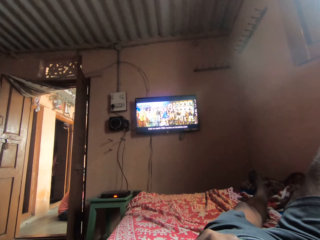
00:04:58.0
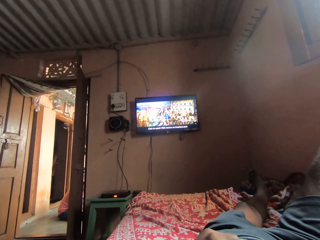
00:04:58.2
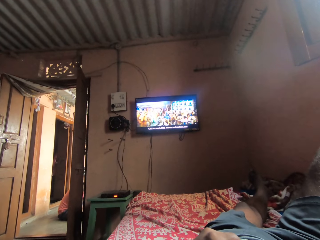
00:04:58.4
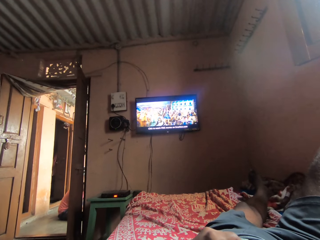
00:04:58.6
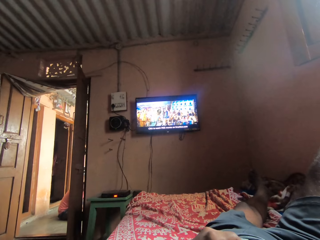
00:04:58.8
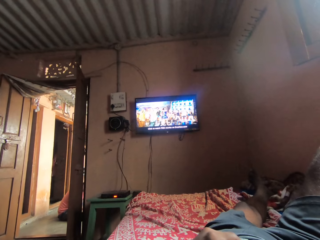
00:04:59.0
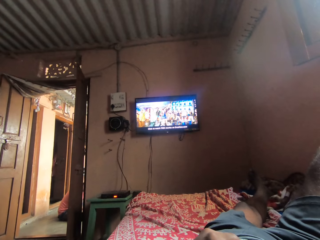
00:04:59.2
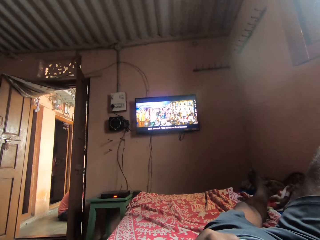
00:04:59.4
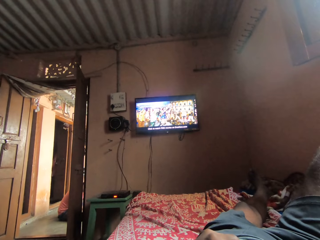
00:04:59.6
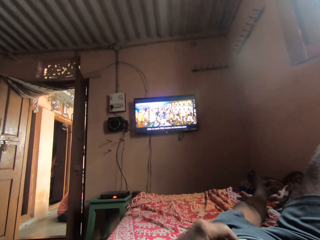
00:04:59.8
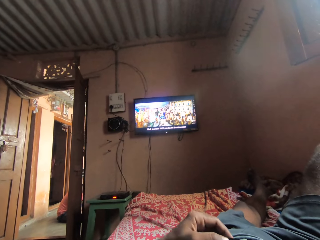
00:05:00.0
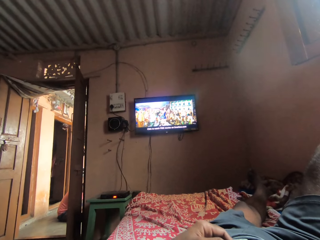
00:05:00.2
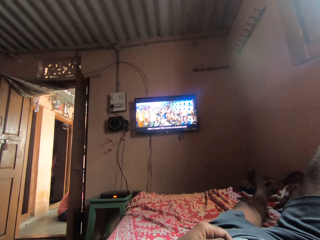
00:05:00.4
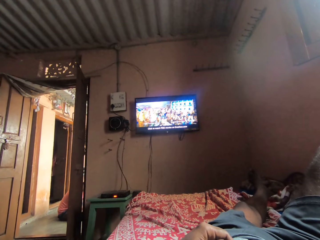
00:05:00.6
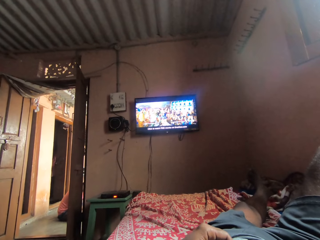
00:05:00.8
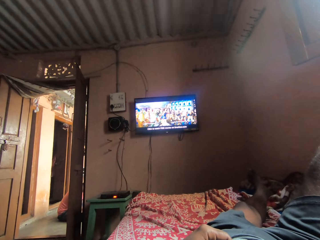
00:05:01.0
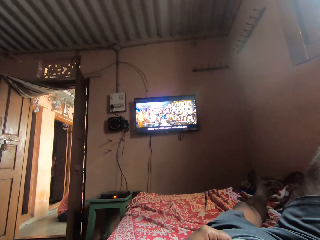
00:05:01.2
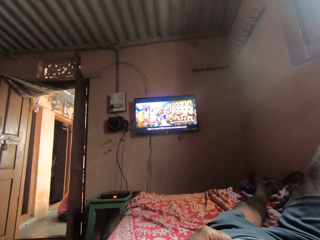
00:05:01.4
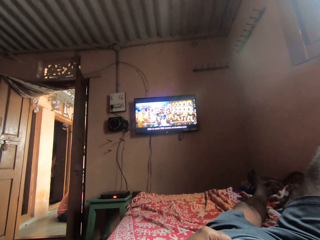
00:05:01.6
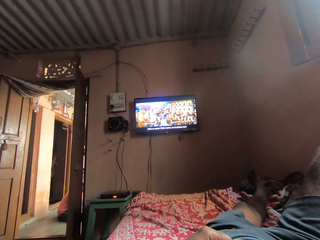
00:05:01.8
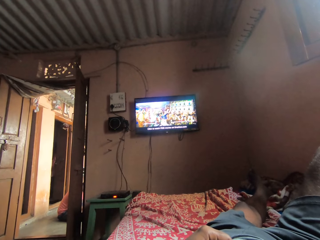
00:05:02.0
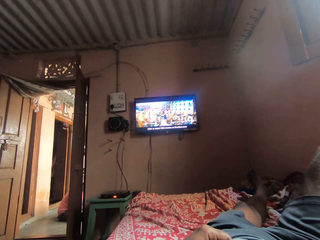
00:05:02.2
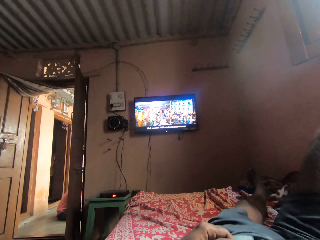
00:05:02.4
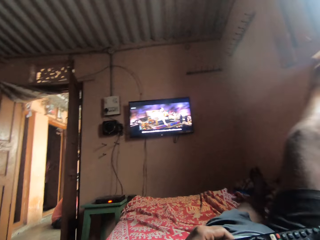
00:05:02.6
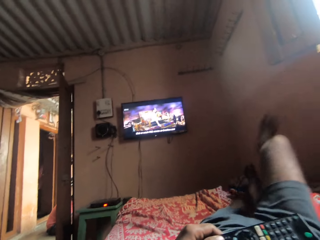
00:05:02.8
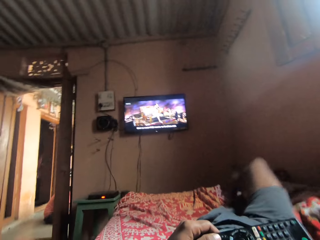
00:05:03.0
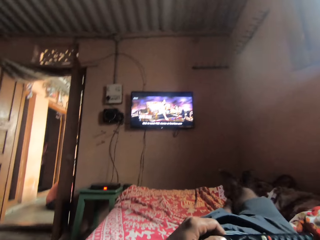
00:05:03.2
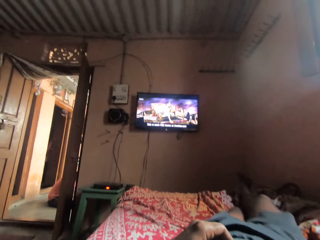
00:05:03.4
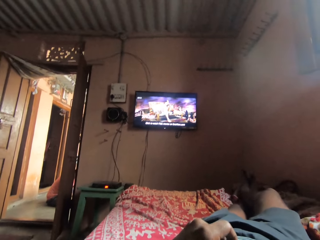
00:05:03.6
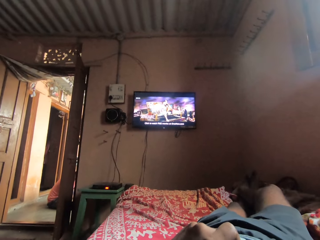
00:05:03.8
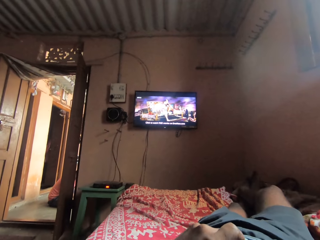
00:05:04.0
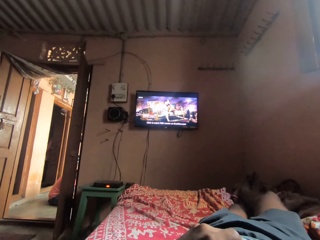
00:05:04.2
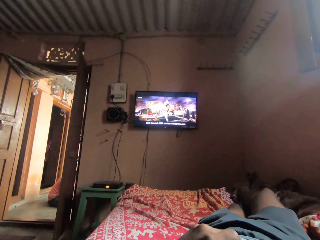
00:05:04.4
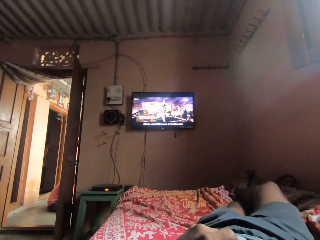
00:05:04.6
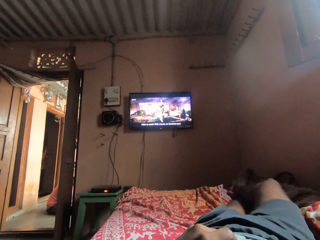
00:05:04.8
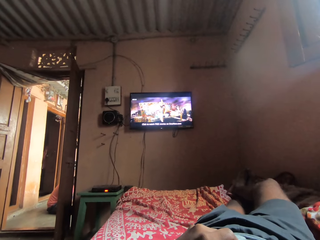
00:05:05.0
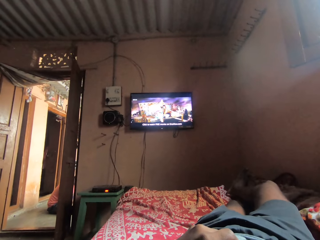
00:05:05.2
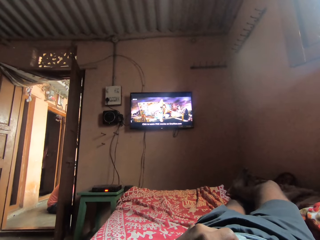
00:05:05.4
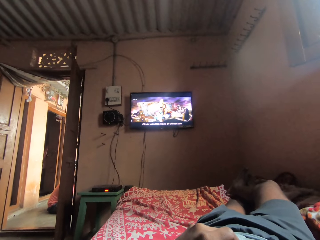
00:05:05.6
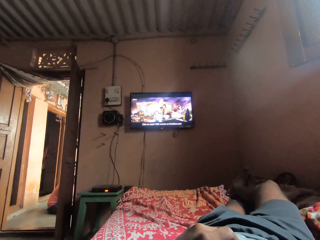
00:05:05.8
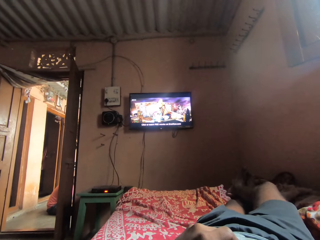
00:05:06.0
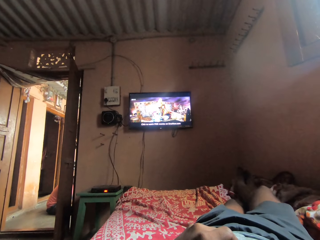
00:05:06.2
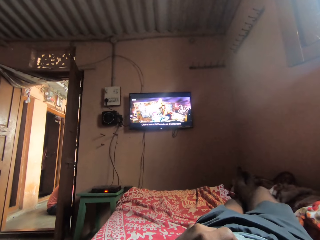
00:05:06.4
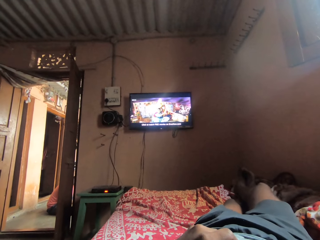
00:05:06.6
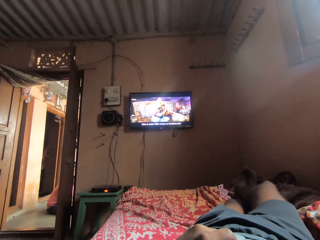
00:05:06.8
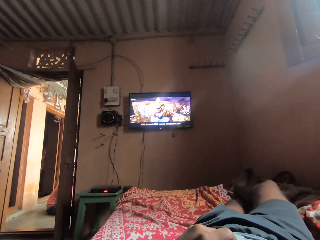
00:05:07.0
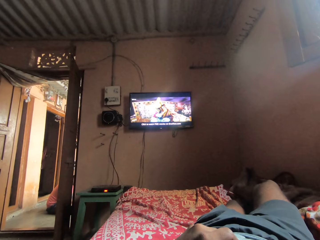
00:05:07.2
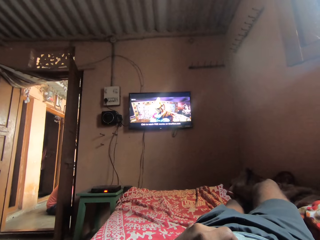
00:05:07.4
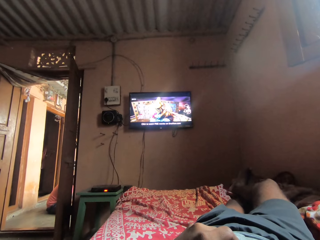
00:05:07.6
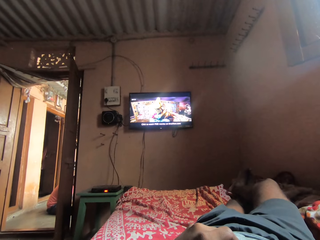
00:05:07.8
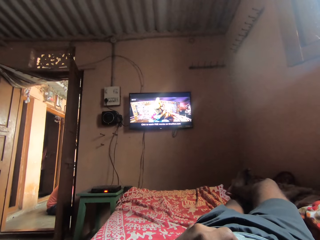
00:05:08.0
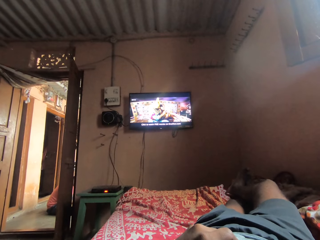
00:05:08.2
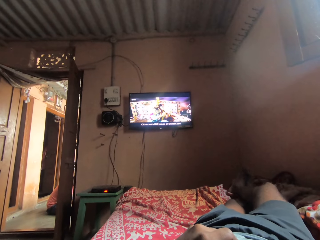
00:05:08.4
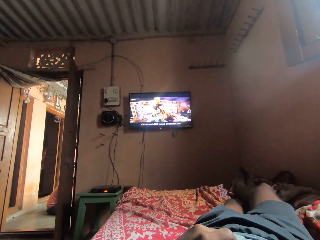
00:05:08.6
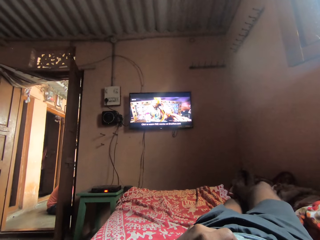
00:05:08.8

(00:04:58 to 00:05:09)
The camera wearer shakes the hand. He lowers his right leg to the bed. He shakes his legs. He watches the television.

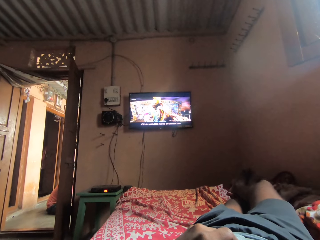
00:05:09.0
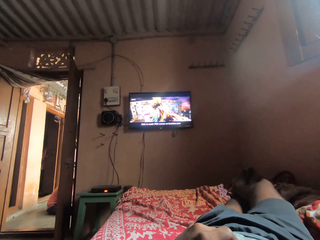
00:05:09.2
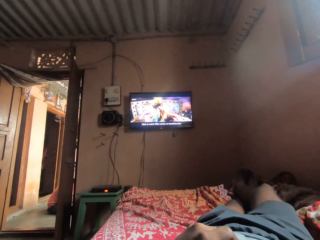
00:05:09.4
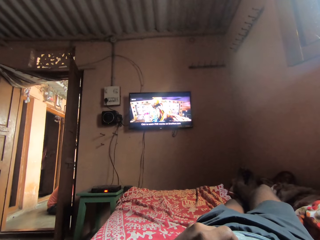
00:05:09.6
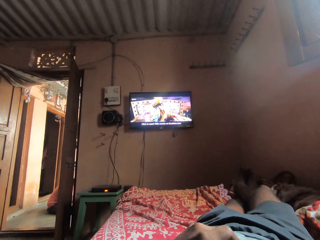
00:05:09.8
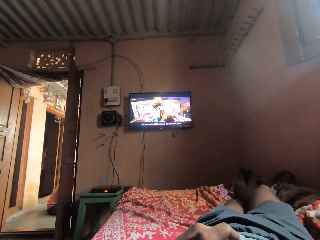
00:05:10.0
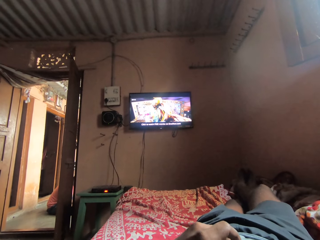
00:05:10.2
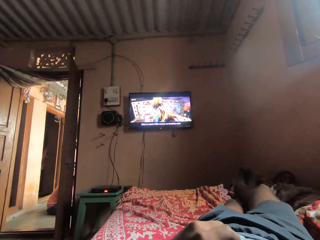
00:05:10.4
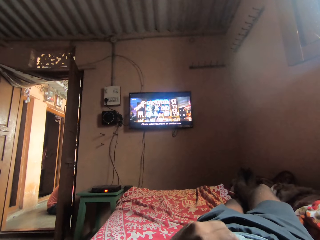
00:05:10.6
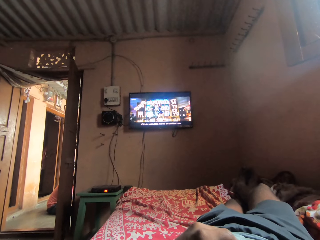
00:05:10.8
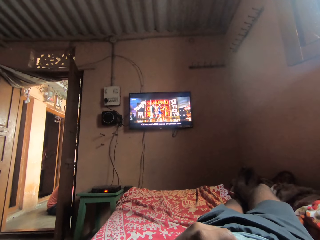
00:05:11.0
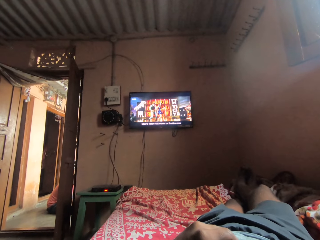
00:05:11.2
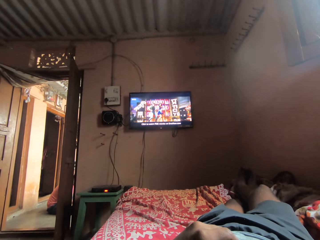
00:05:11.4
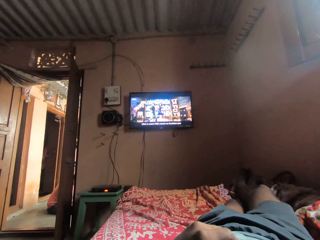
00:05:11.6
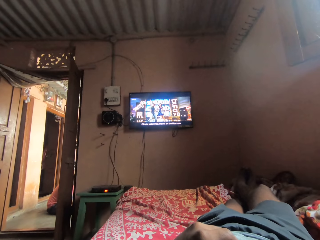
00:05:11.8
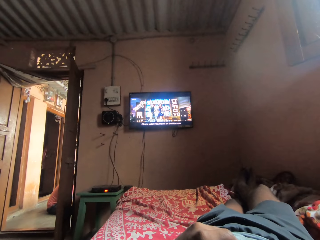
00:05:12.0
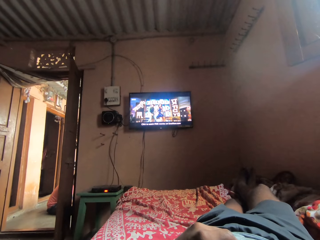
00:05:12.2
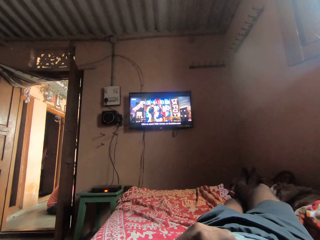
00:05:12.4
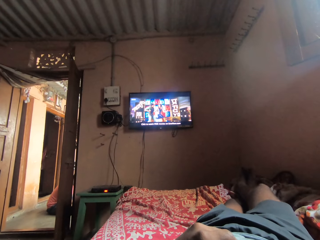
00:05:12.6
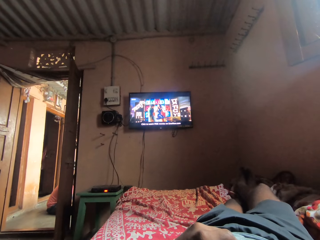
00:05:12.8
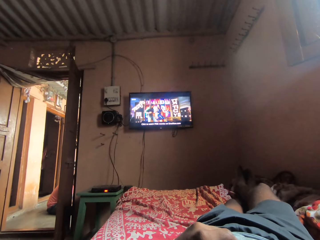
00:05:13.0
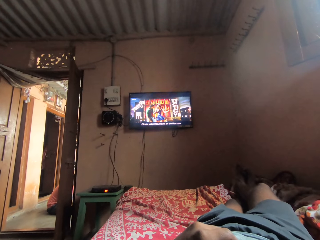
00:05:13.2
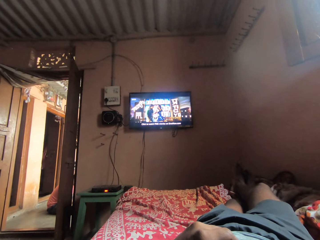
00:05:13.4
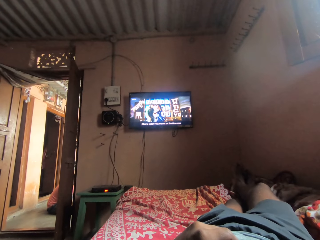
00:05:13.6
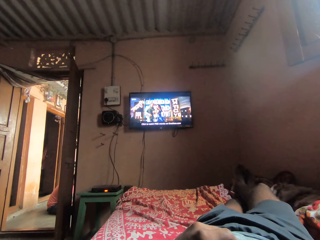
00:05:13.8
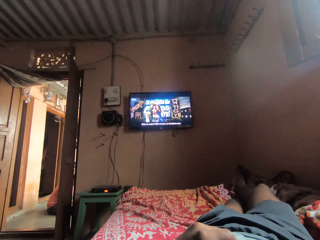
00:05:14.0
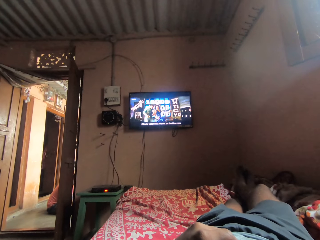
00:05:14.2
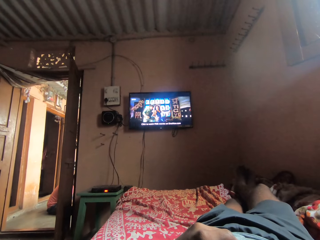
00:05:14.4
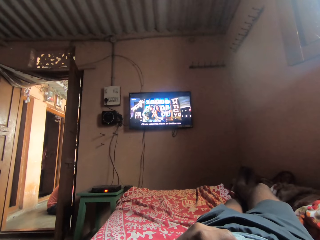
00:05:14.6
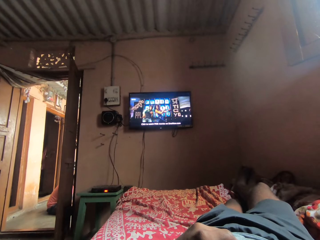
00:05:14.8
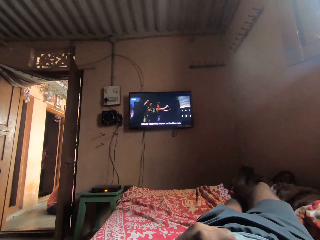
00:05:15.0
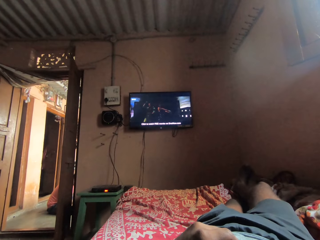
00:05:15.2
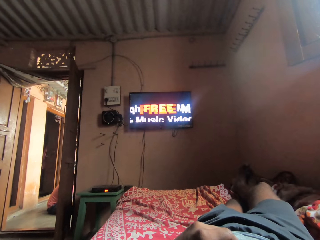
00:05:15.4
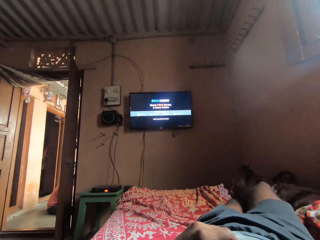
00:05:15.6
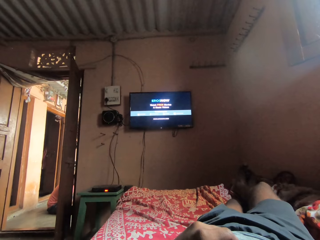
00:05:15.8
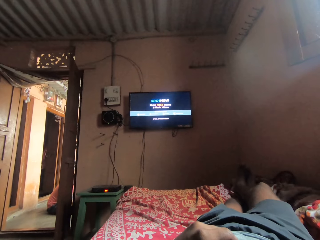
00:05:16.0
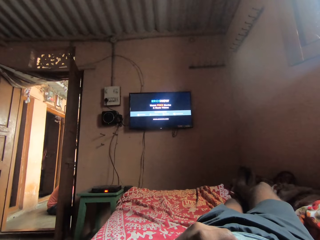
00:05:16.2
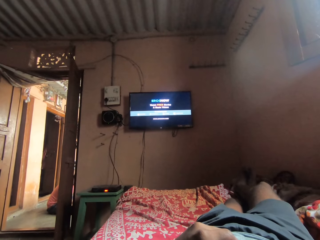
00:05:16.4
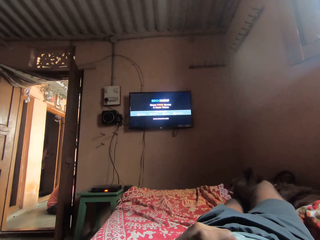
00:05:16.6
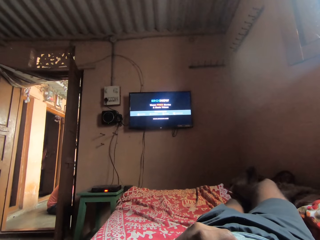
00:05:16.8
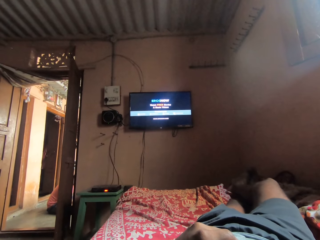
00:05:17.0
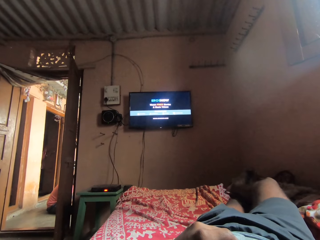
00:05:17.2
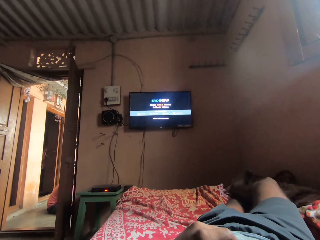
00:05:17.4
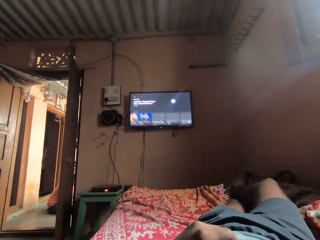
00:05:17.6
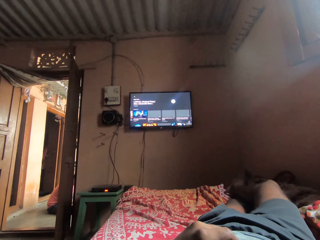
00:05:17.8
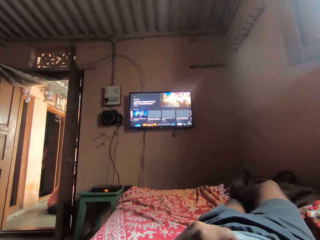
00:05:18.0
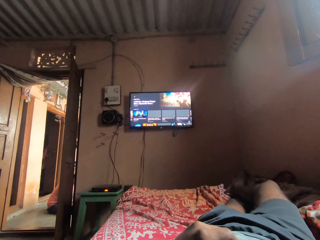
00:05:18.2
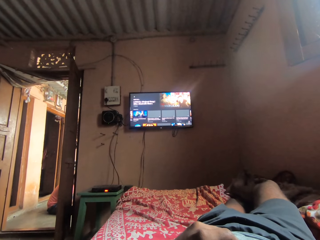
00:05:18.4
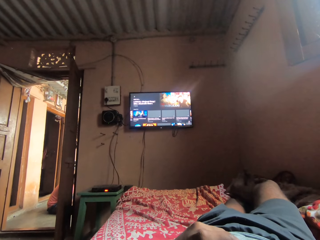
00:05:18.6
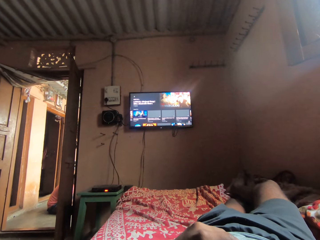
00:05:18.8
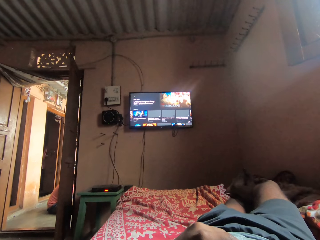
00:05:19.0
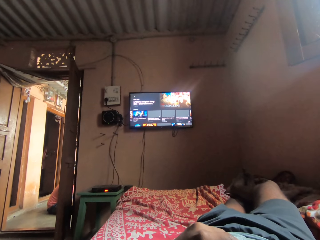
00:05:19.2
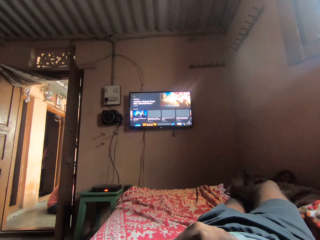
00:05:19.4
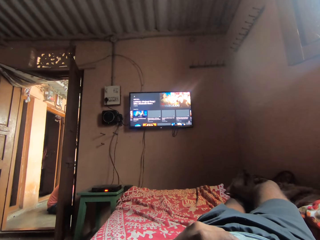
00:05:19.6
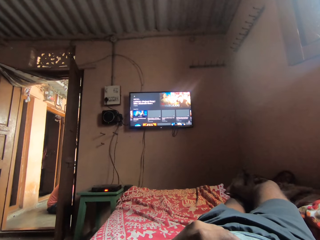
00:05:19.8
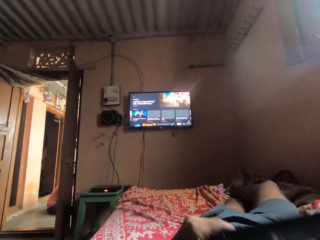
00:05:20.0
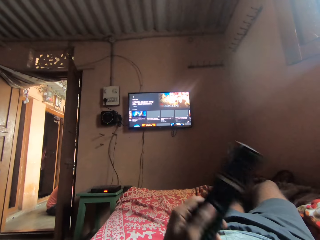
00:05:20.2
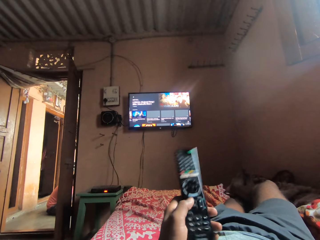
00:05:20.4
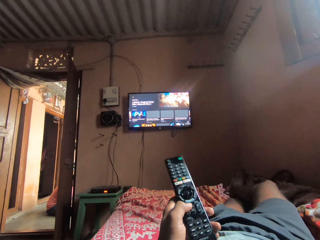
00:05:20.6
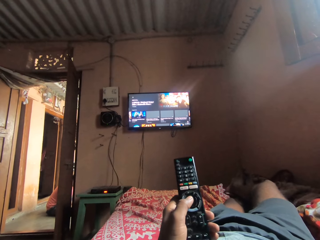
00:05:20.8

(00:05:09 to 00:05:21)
The camera wearer shakes his hand. He shakes his legs' toes.
